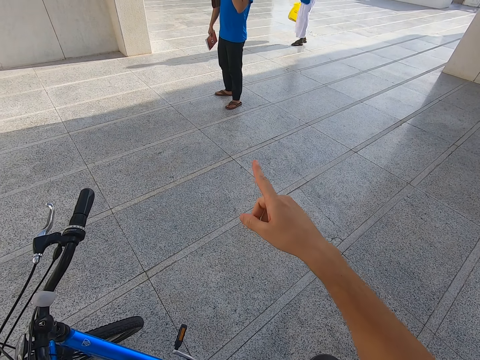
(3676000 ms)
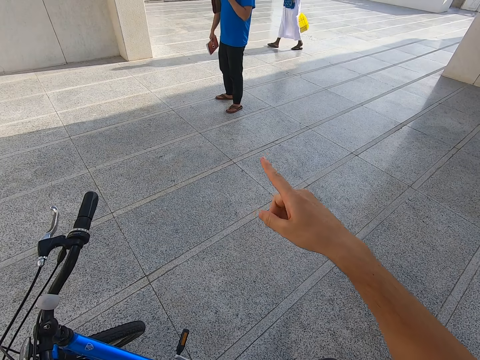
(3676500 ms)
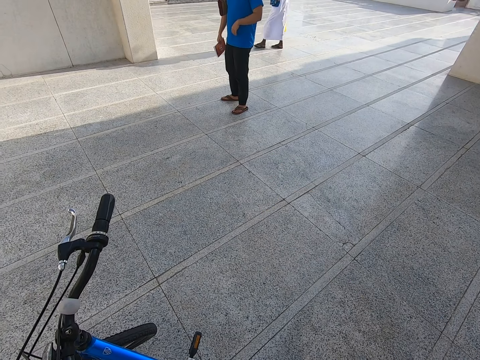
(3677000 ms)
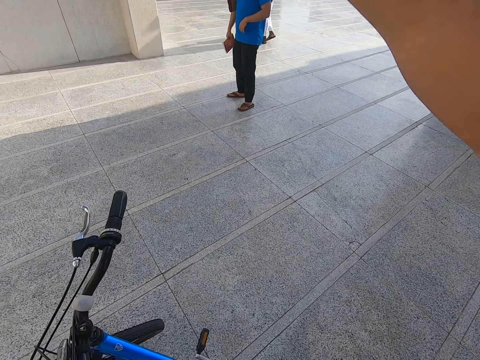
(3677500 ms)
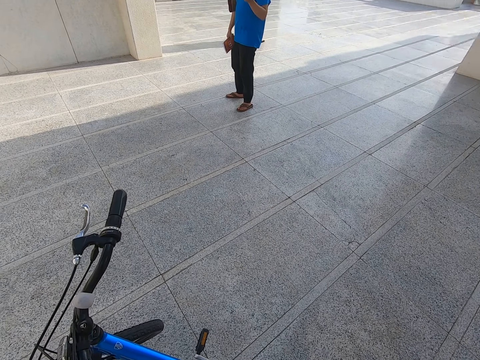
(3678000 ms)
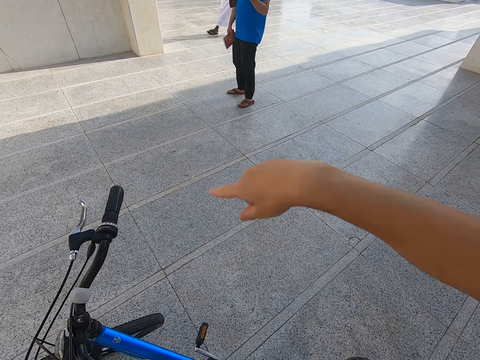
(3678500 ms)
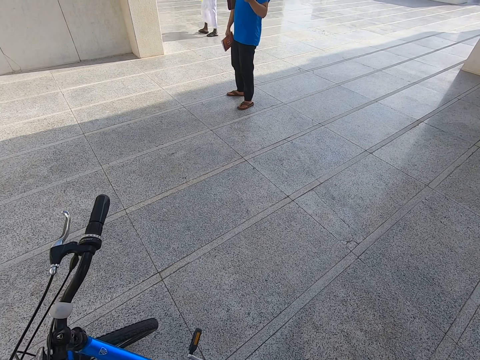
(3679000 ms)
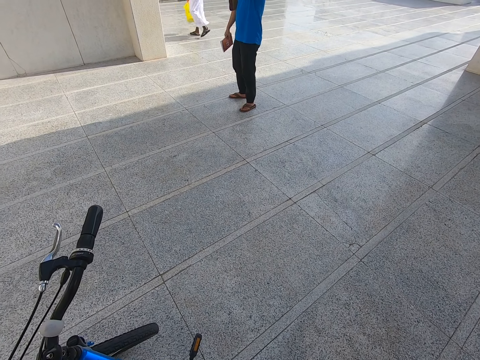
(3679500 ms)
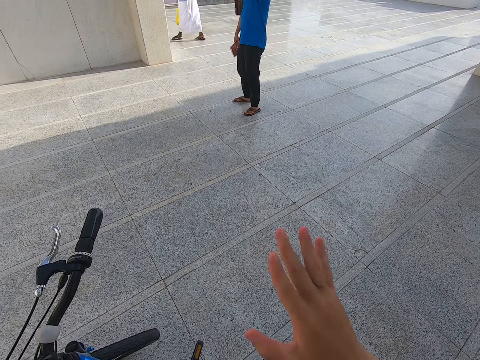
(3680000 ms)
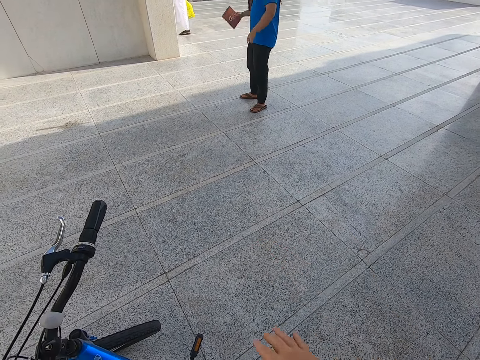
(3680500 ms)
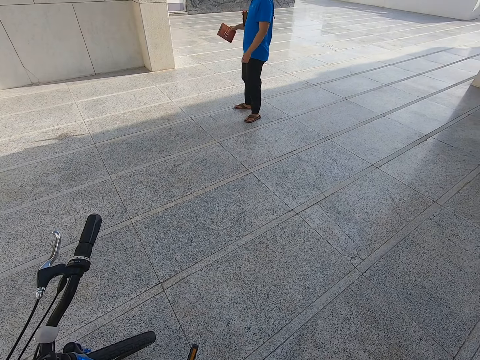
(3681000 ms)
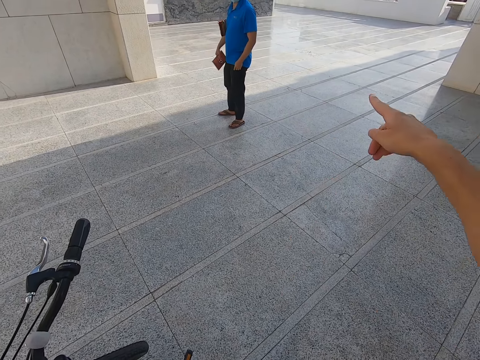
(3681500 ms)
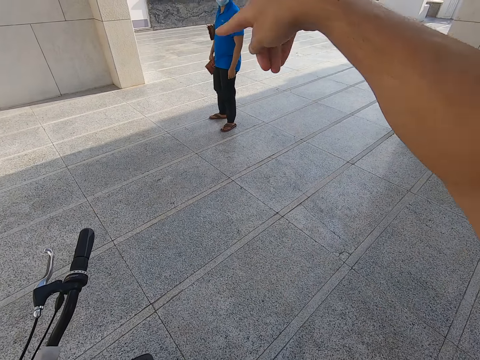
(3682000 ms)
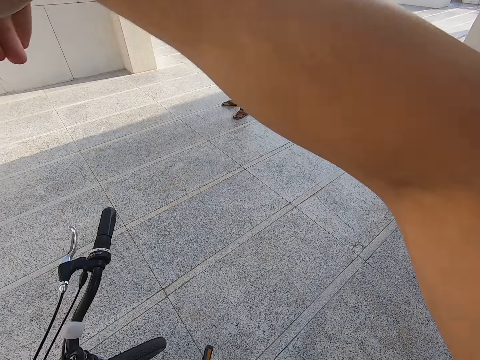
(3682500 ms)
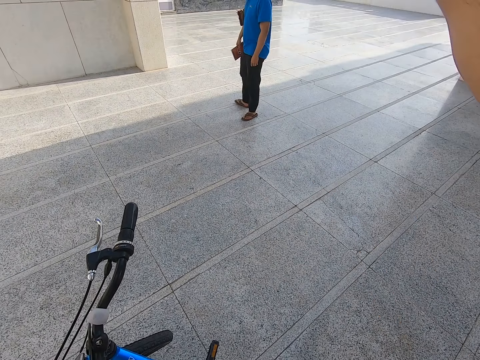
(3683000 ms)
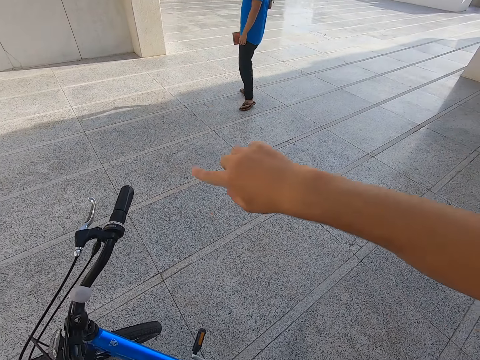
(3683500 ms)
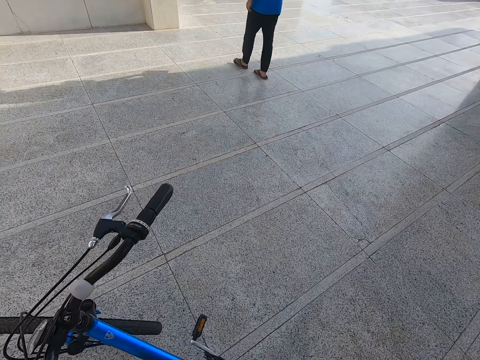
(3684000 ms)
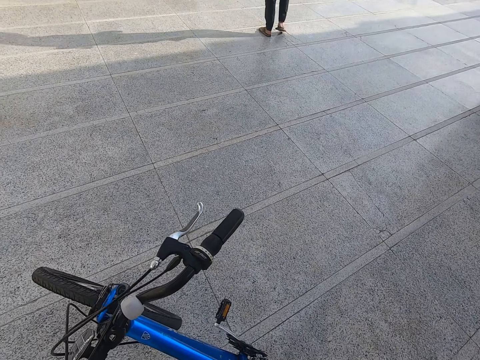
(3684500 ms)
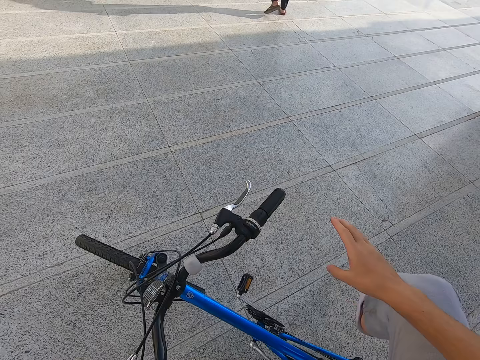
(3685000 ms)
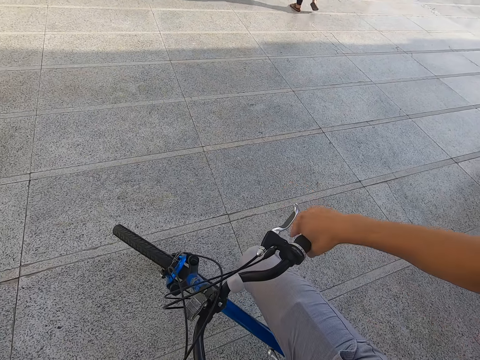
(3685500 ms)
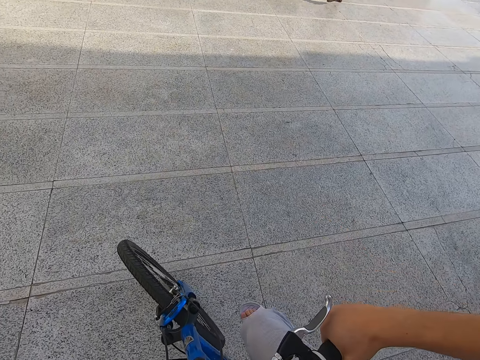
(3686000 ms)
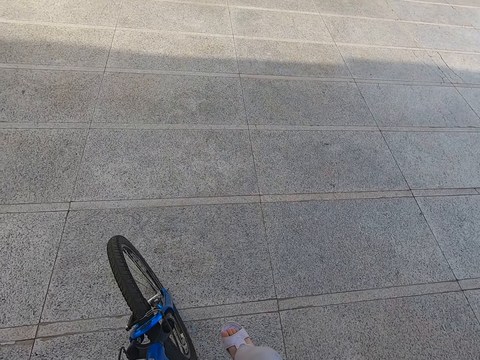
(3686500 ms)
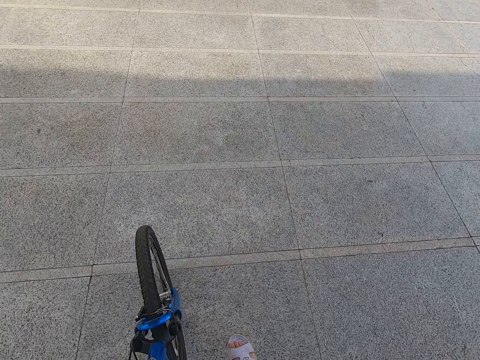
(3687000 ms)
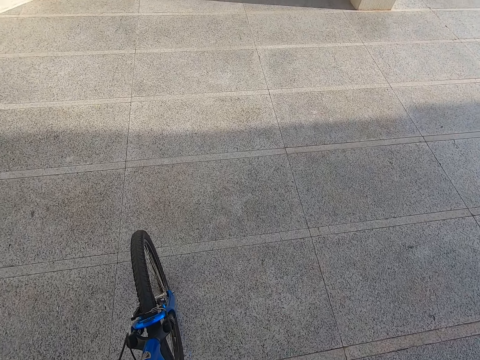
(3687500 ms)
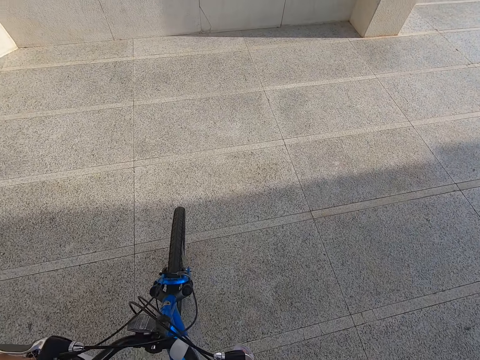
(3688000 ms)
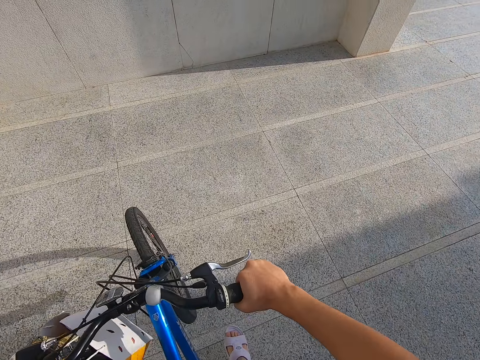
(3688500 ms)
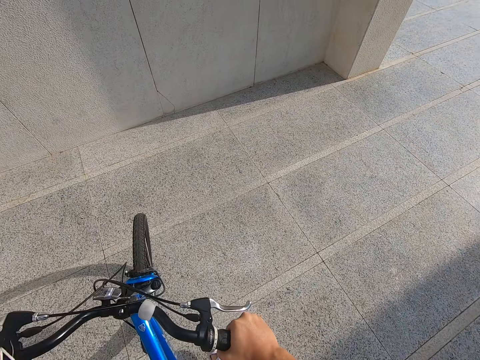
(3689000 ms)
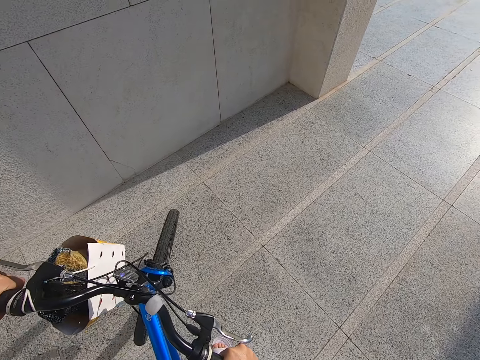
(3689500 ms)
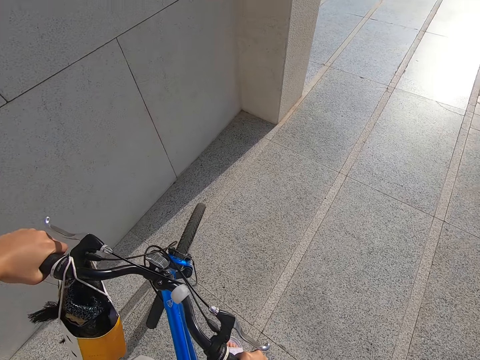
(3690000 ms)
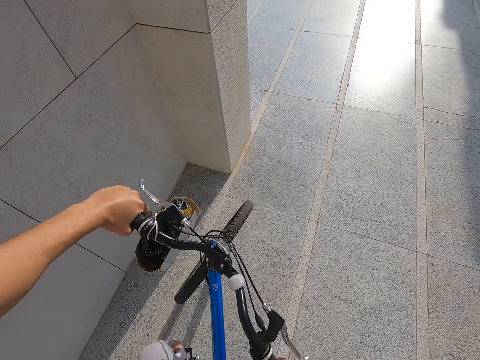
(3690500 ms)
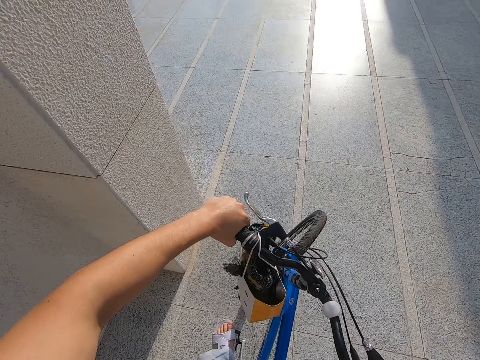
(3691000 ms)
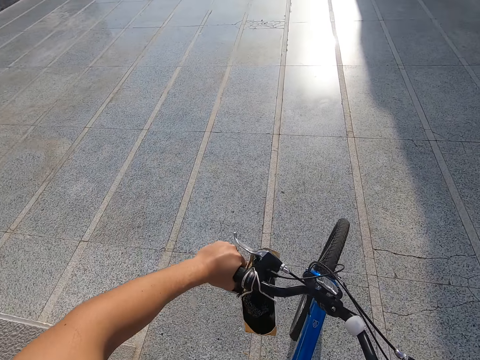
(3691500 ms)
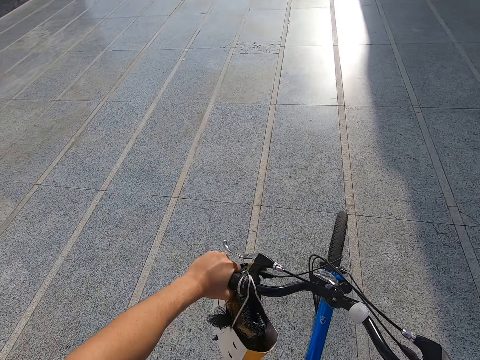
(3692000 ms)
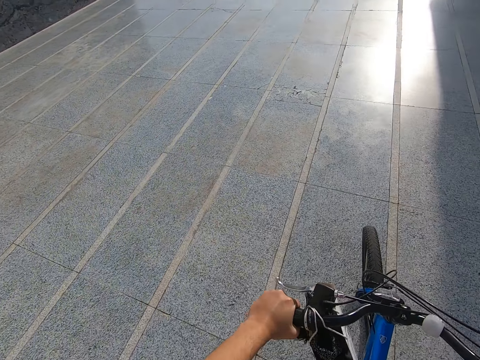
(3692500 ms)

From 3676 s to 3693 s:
The camera wearer points a finger. They speak to a man. They ride the bike on the pavement.

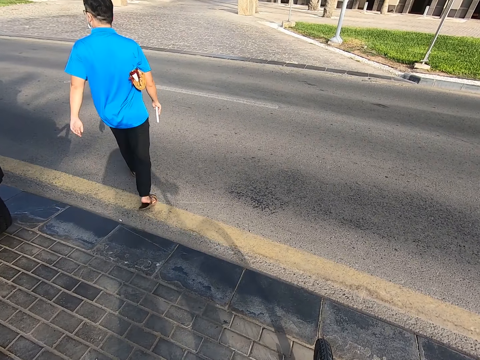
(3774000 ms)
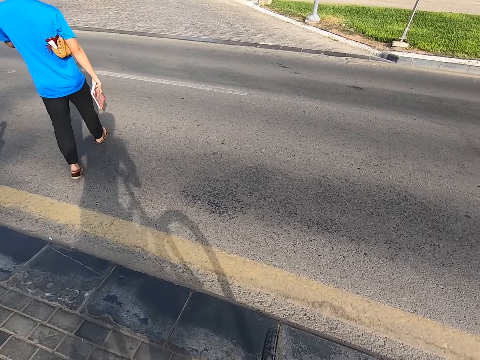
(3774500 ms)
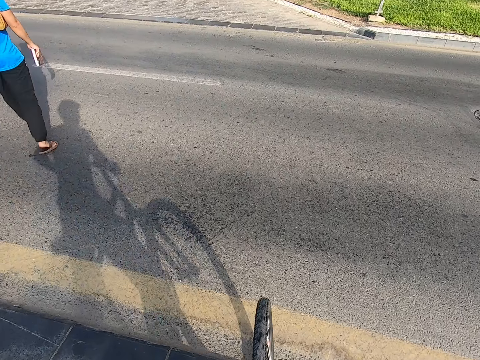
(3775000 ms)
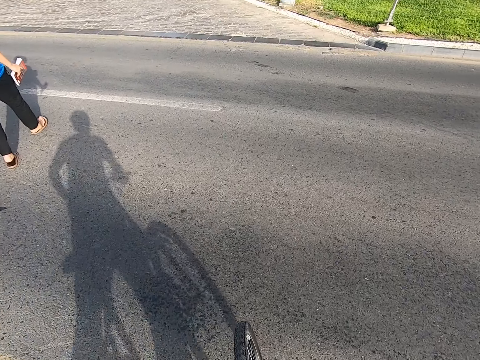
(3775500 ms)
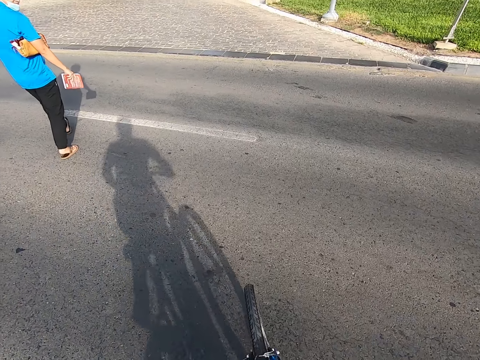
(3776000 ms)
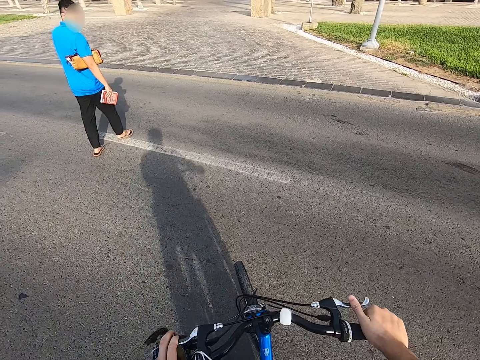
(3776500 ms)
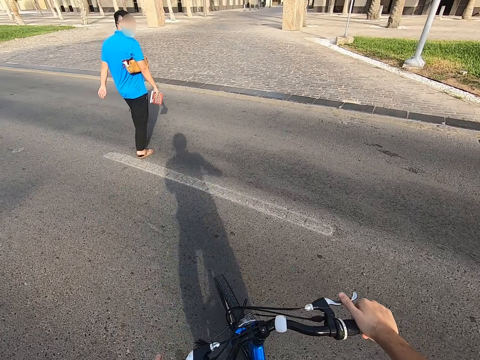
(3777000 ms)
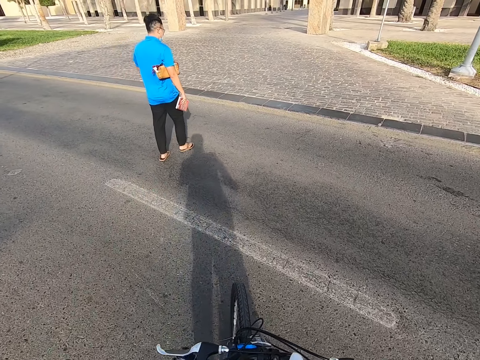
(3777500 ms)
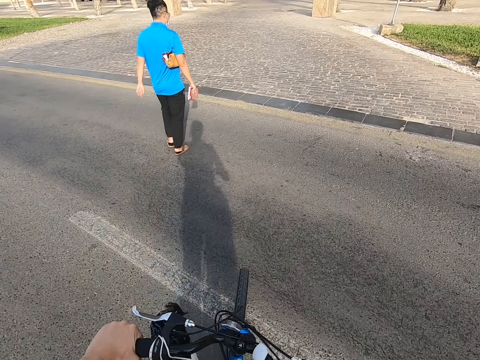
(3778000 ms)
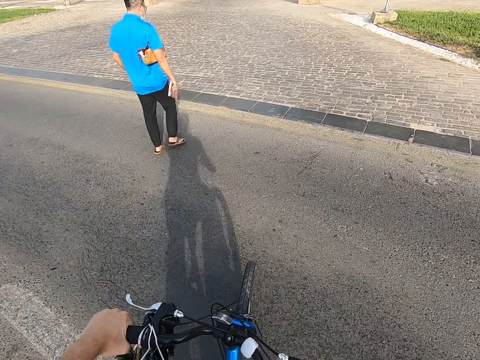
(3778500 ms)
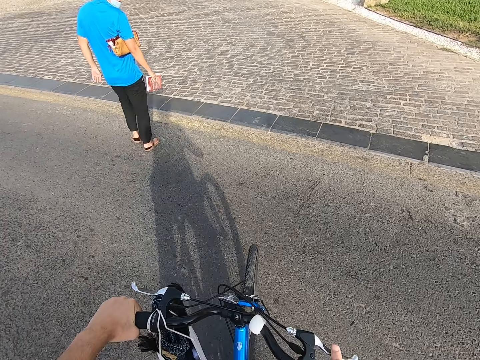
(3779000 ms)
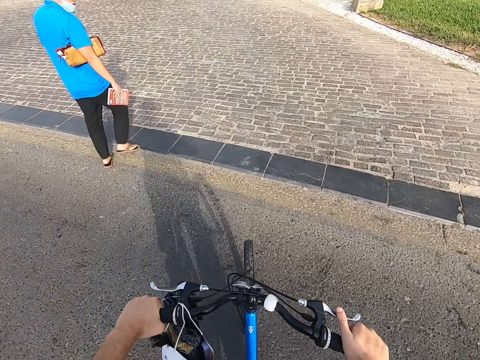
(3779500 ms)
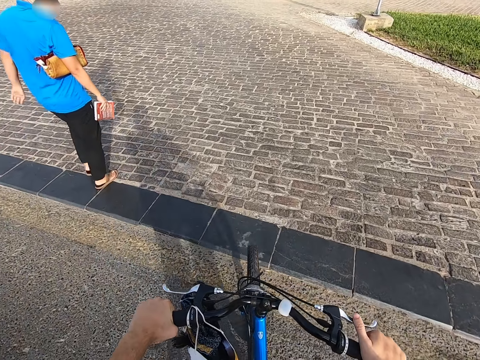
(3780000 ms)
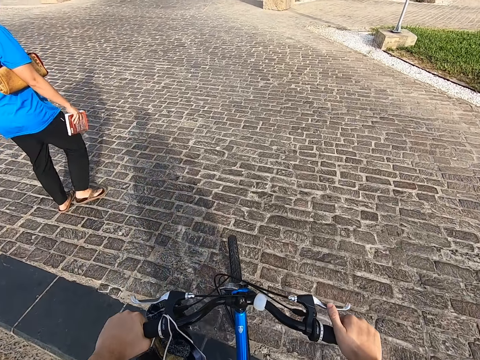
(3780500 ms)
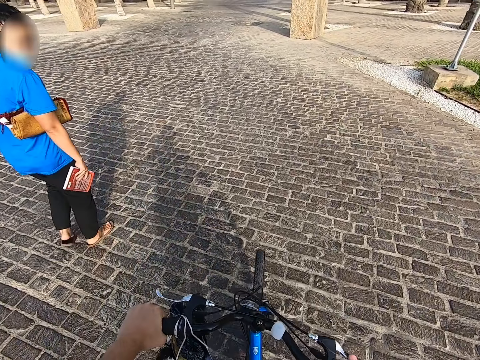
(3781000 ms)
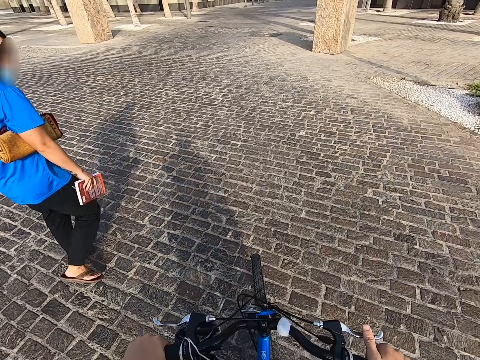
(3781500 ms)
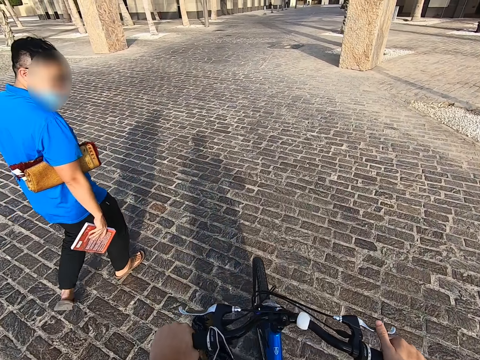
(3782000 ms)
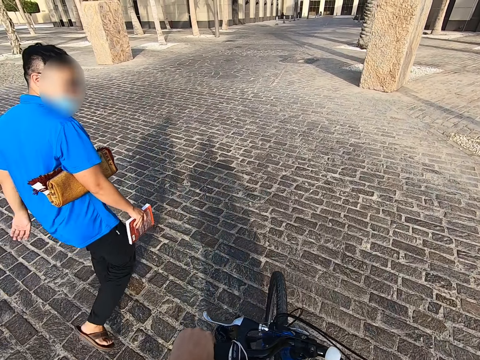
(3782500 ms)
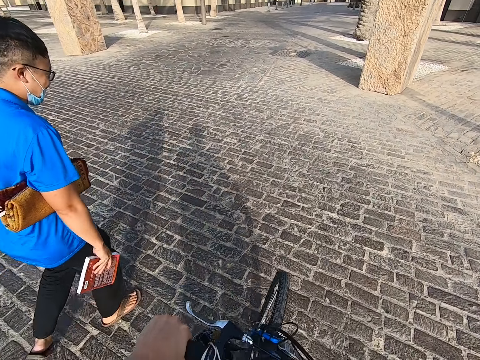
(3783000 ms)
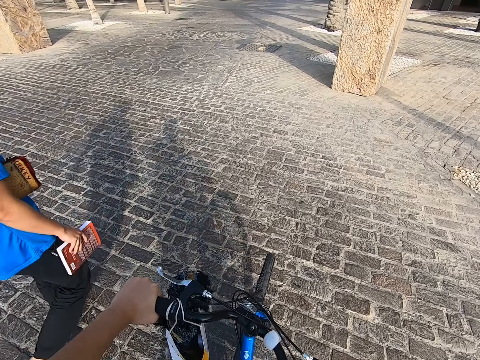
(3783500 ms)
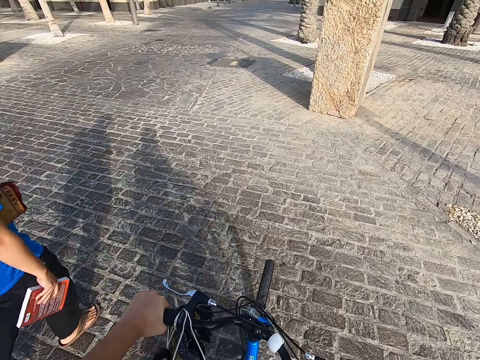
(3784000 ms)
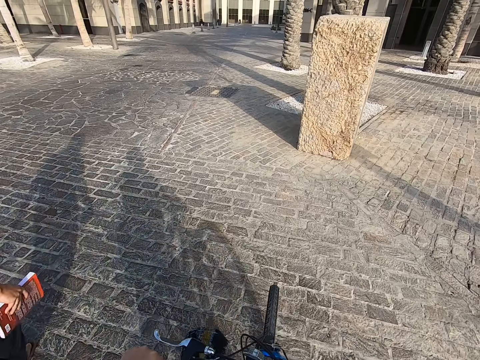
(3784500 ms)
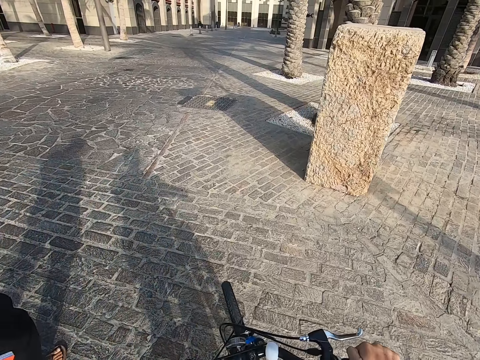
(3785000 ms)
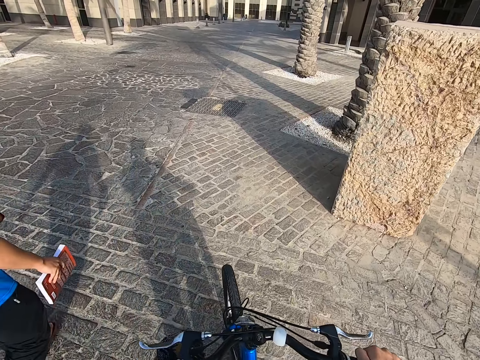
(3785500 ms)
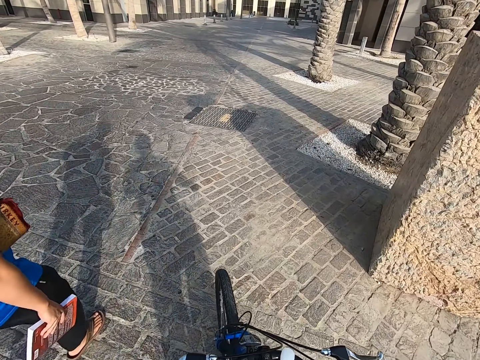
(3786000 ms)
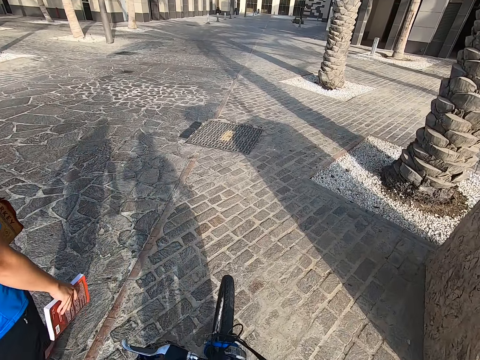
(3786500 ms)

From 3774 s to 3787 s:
The camera wearer rides the bike across the road. A person walks. The camera wearer rides the bike on the pavement.
